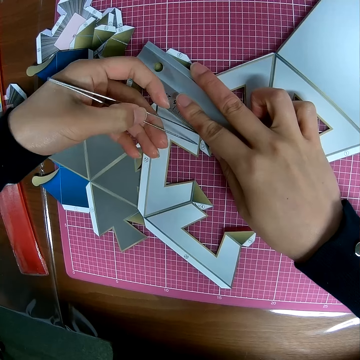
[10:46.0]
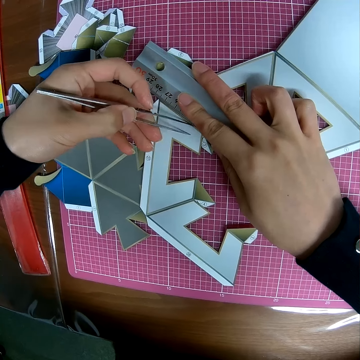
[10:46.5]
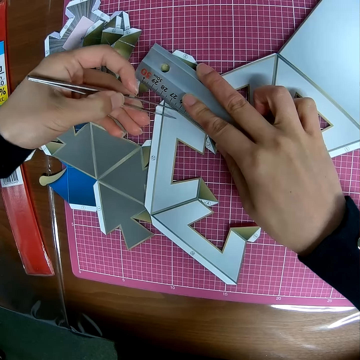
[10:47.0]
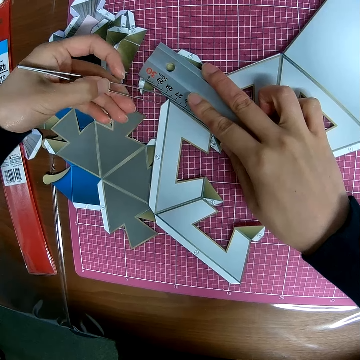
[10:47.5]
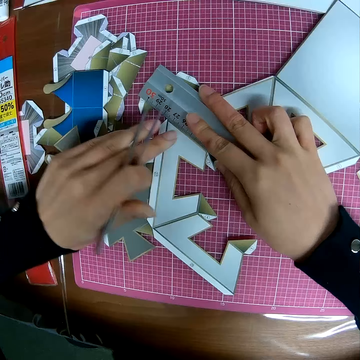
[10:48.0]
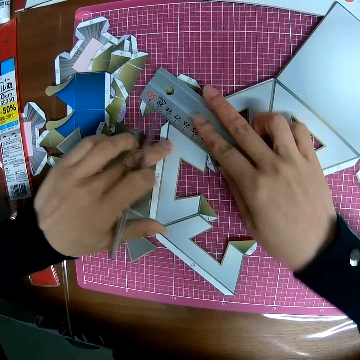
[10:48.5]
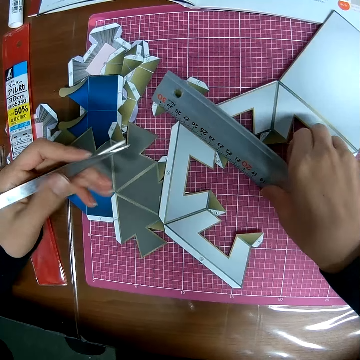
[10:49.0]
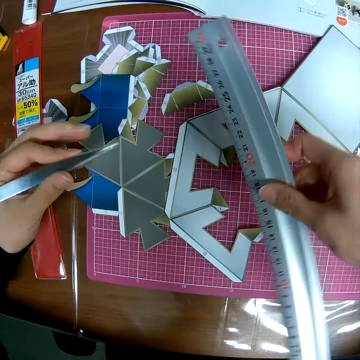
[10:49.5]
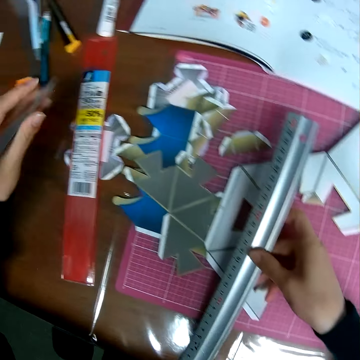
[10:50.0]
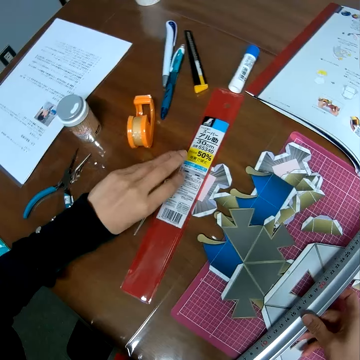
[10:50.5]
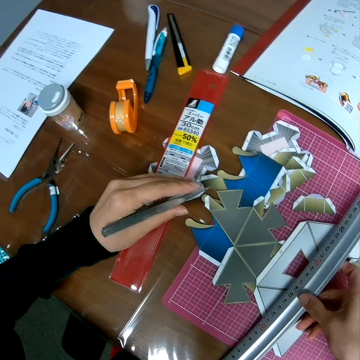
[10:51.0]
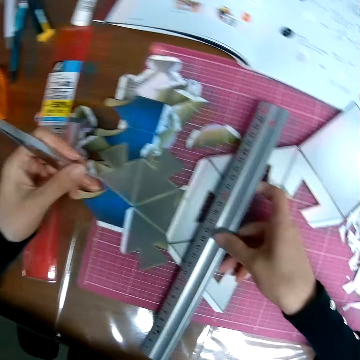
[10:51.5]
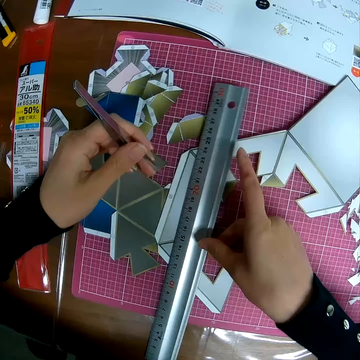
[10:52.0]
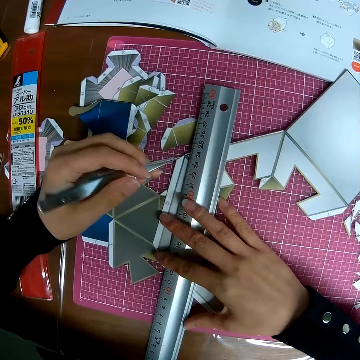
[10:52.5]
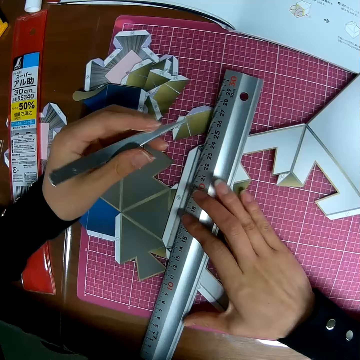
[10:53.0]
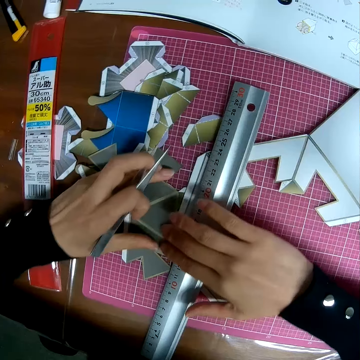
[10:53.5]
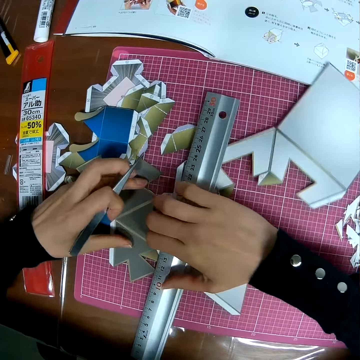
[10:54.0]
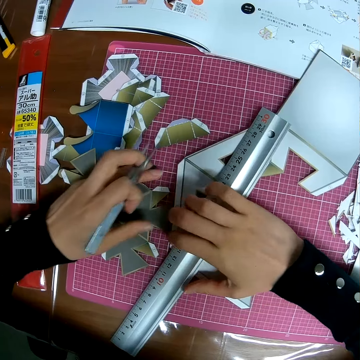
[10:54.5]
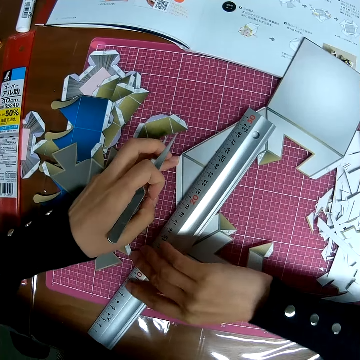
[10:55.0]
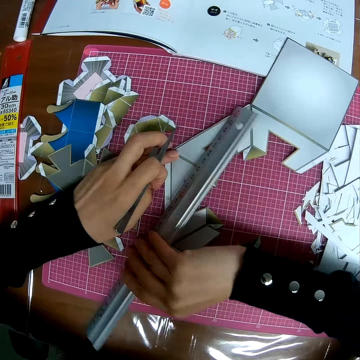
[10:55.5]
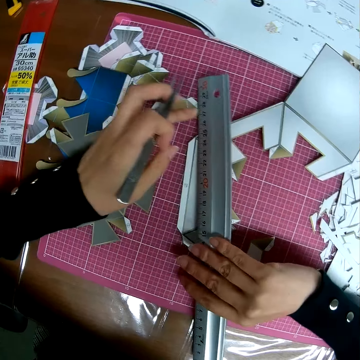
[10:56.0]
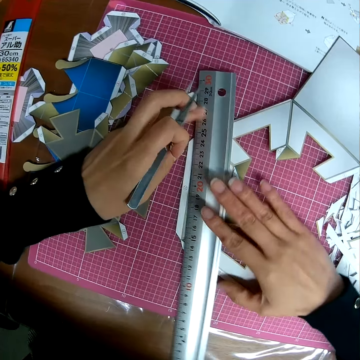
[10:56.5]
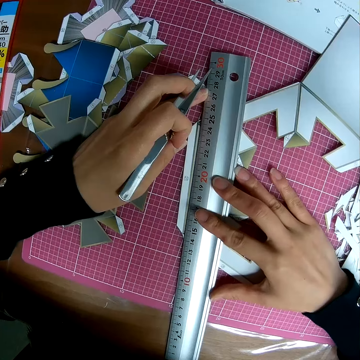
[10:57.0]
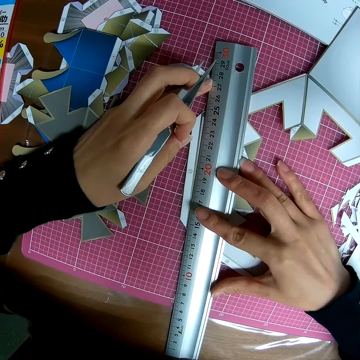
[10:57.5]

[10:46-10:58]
The camera wearer cuts the paper model. He places his left hand on the table. He adjusts the craft sheet on the self-healing cutting mat. He moves the ruler.

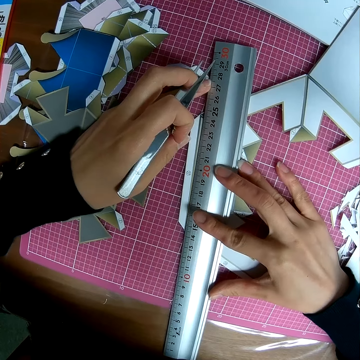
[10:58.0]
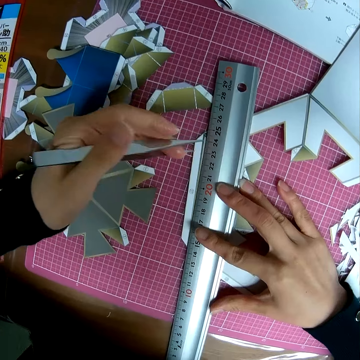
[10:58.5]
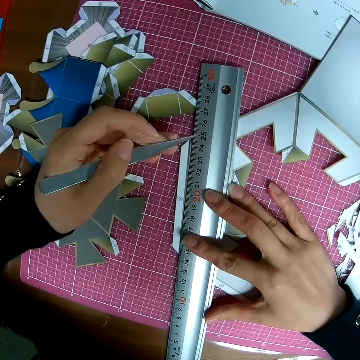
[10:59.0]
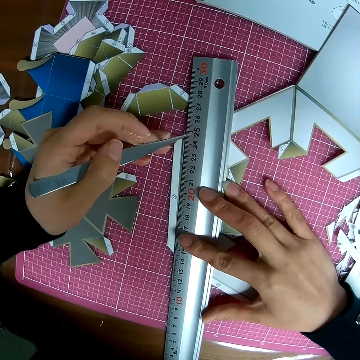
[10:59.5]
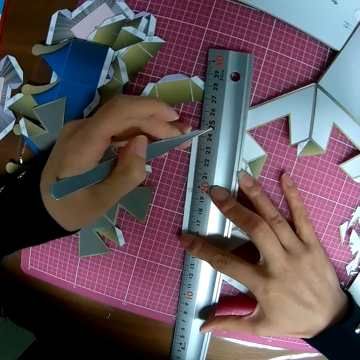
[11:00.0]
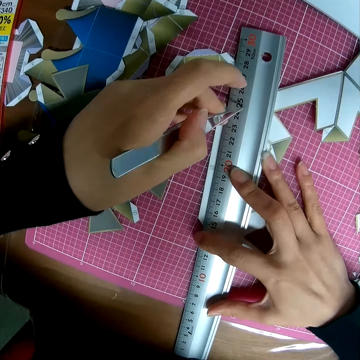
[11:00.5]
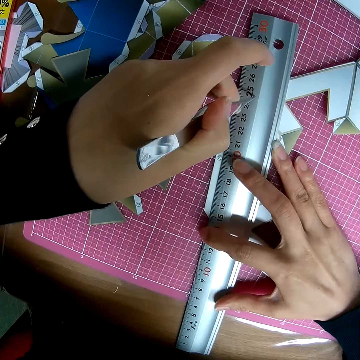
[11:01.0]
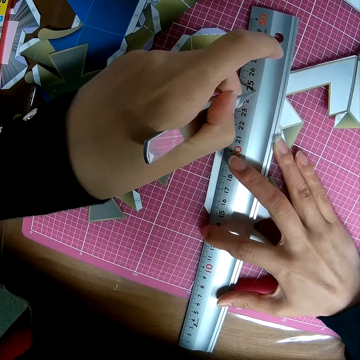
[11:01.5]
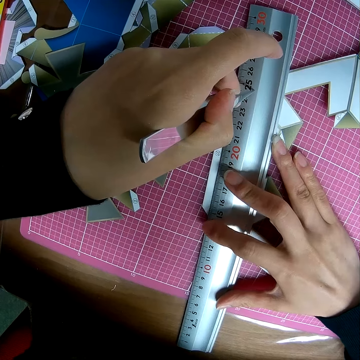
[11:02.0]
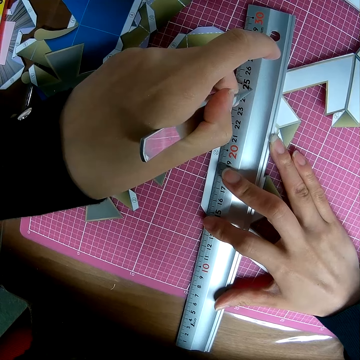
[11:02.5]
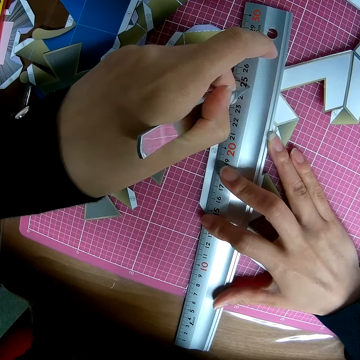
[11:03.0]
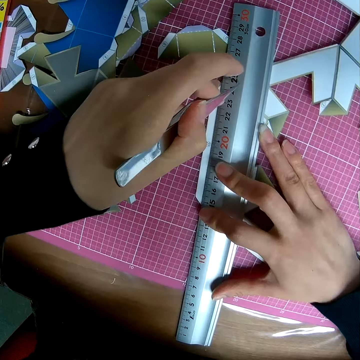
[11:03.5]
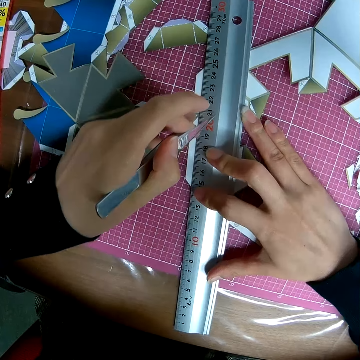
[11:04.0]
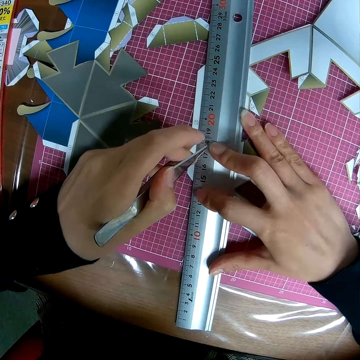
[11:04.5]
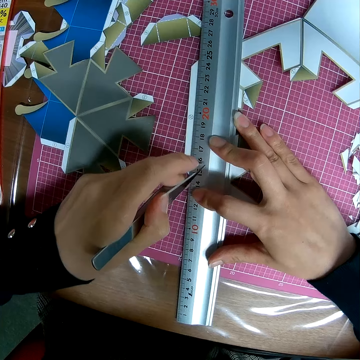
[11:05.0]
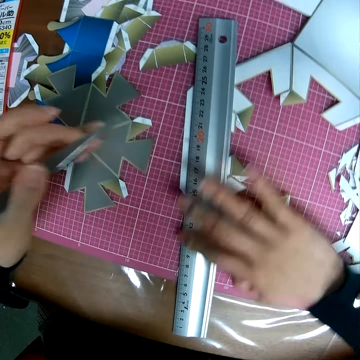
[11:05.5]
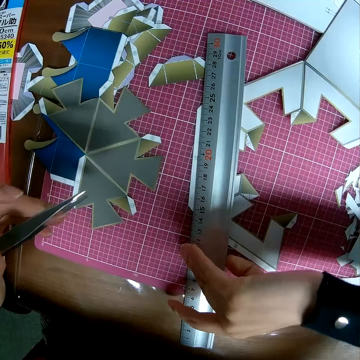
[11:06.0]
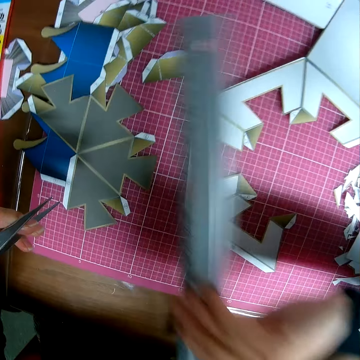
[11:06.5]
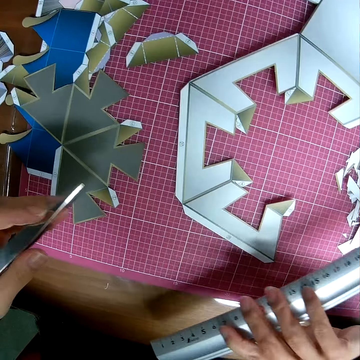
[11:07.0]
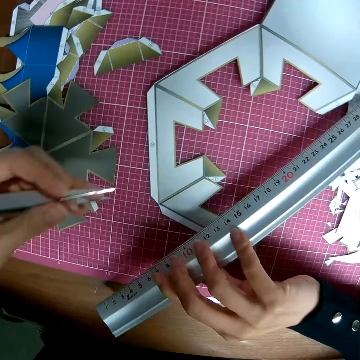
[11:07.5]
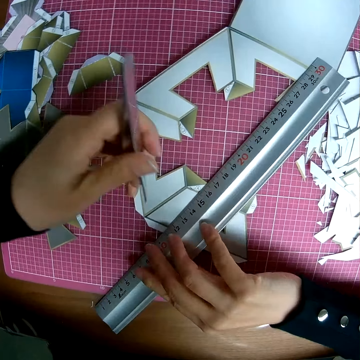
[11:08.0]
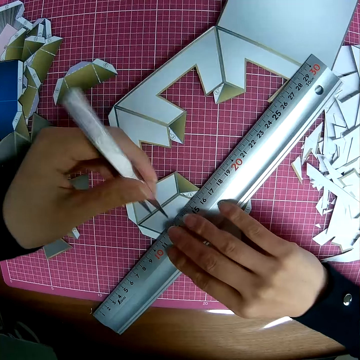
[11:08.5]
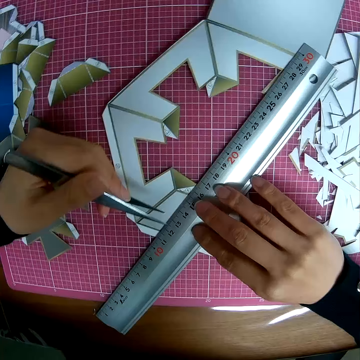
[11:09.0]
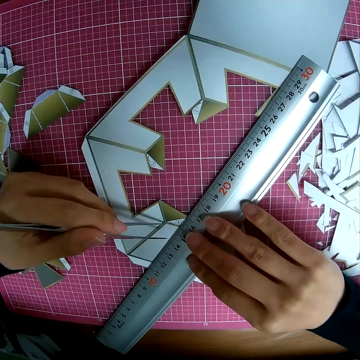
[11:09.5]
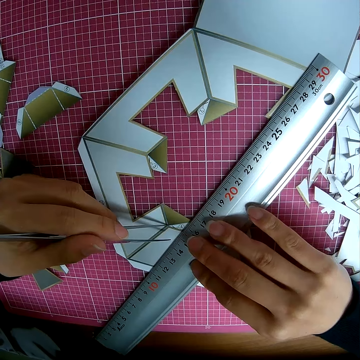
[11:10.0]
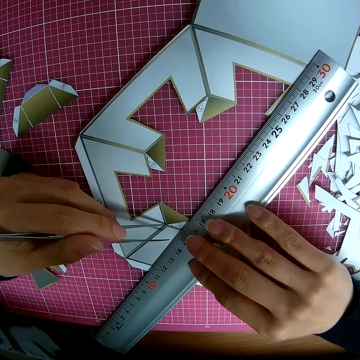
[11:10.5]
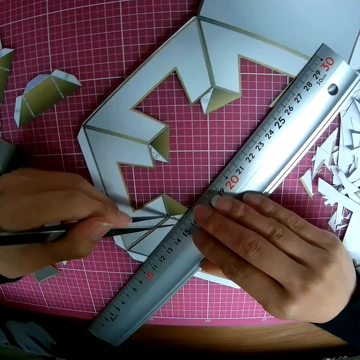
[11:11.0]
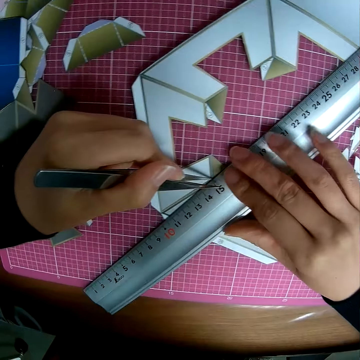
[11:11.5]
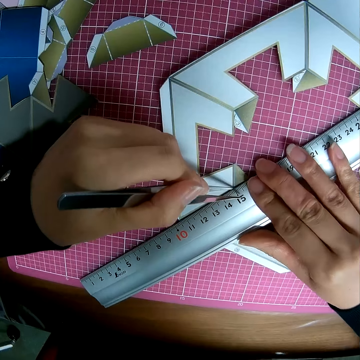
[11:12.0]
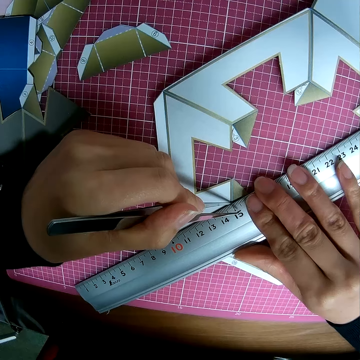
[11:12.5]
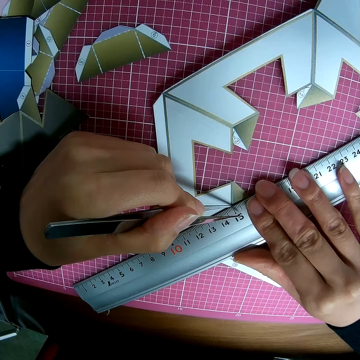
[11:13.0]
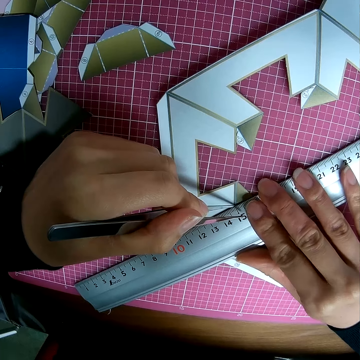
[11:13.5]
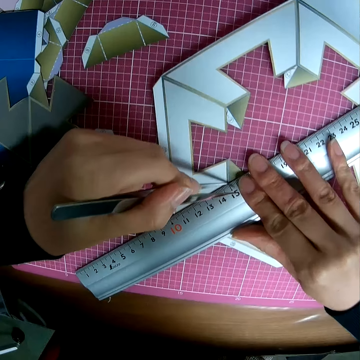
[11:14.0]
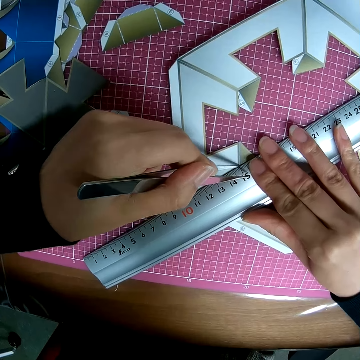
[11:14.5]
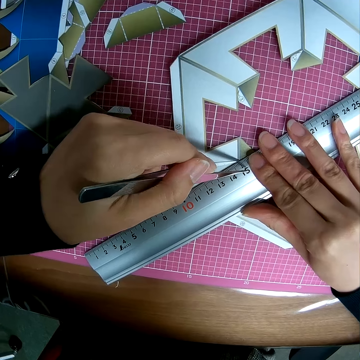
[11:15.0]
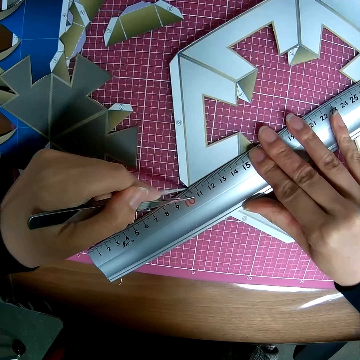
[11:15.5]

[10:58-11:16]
The camera wearer measures the paper model. He marks the craft sheet with the picker in his hand. He cuts the paper model. He removes the ruler on the craft sheet on the self-healing cutting mat. He places the ruler on the craft sheet. He marks the craft sheet with the picker in his hand. He measures the paper model. He cuts the paper model.

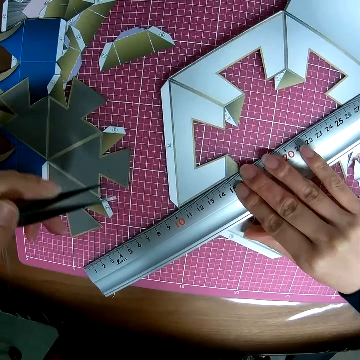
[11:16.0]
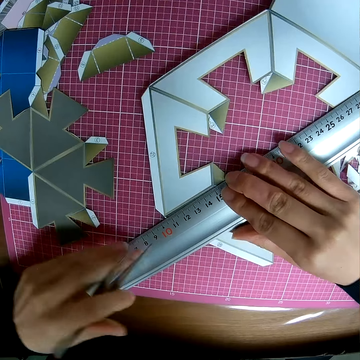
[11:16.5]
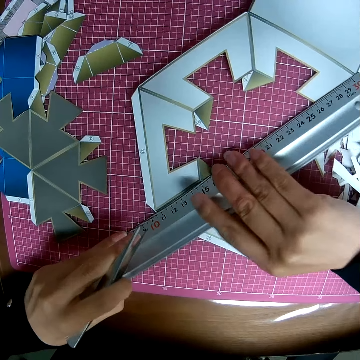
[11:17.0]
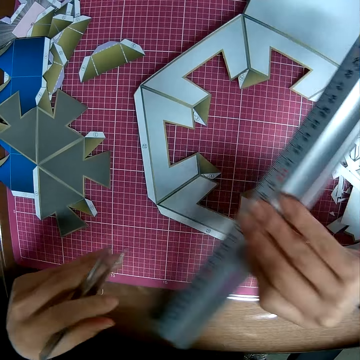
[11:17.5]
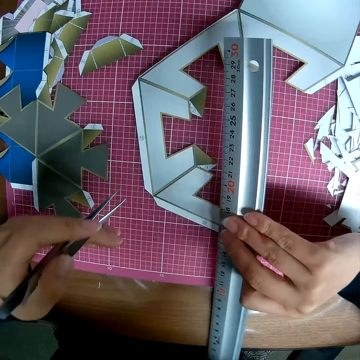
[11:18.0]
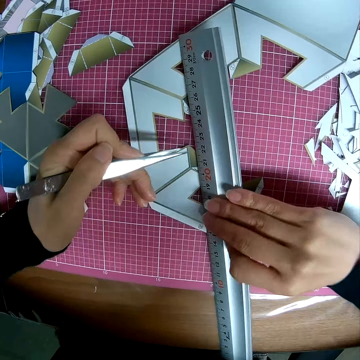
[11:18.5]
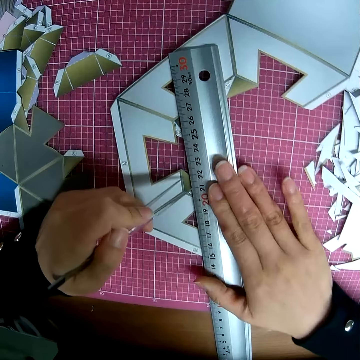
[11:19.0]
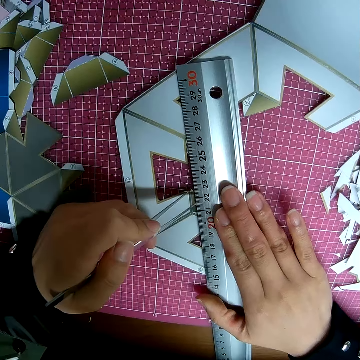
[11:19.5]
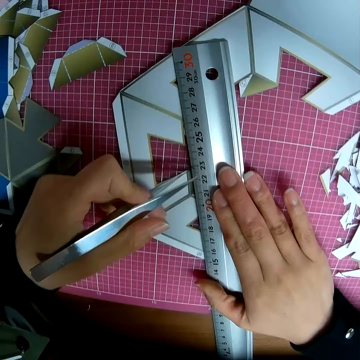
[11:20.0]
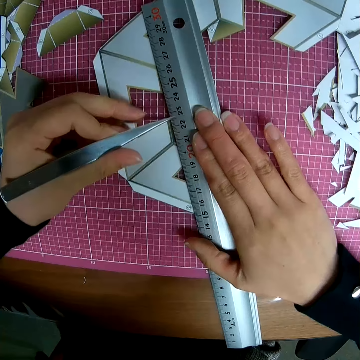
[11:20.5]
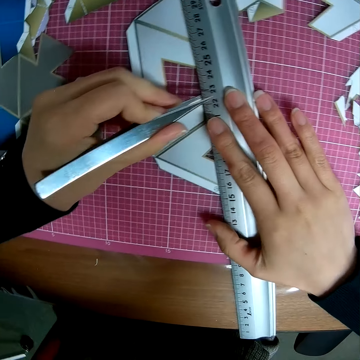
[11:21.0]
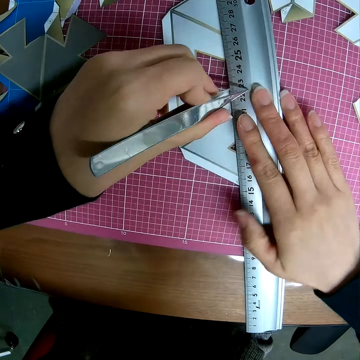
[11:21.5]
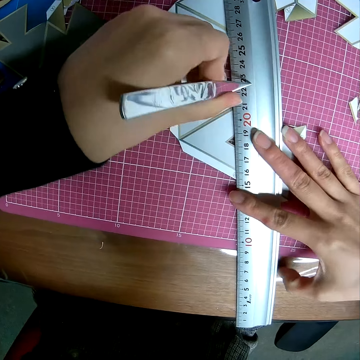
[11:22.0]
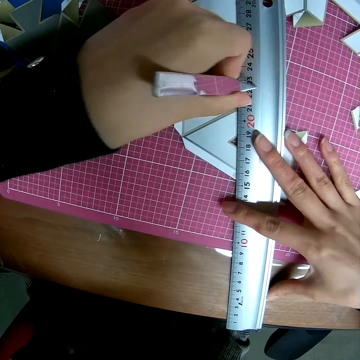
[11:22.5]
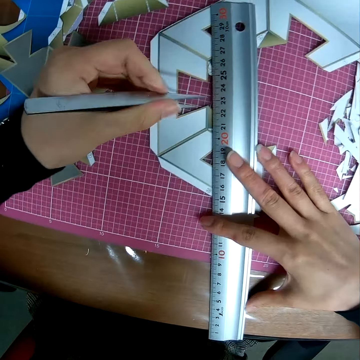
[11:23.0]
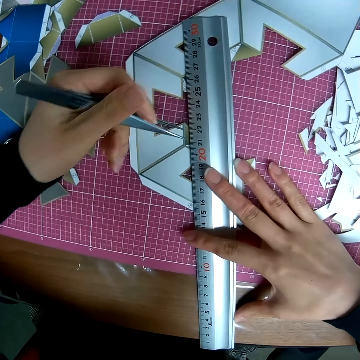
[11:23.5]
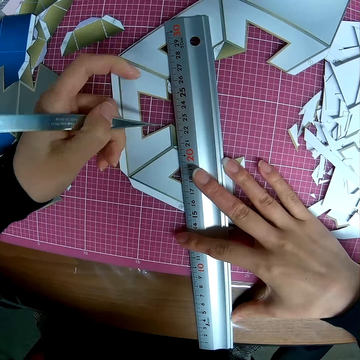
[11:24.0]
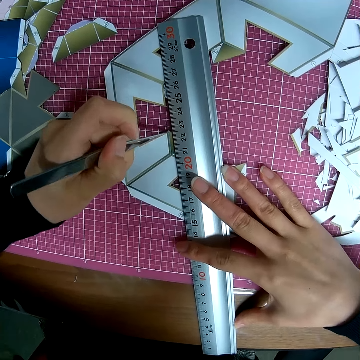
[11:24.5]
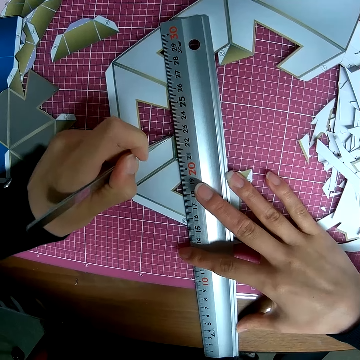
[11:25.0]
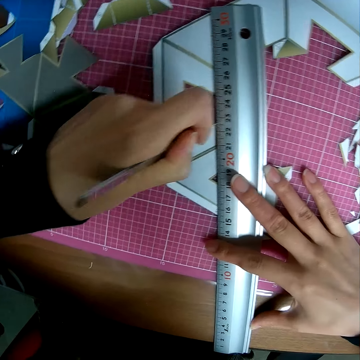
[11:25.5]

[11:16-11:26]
The camera wearer measures the paper model.
